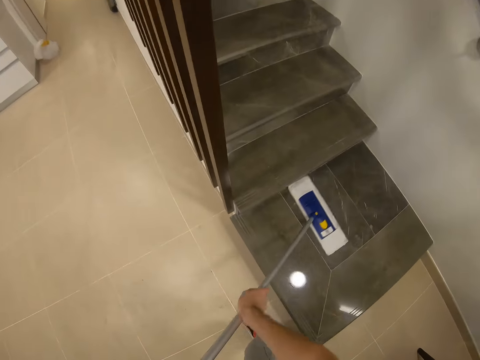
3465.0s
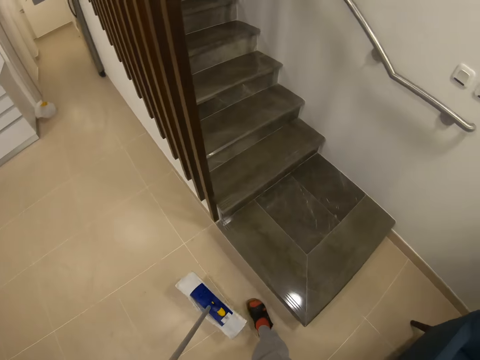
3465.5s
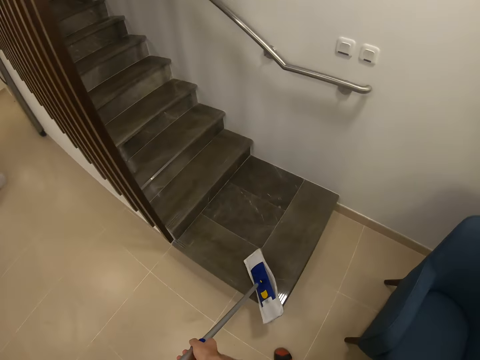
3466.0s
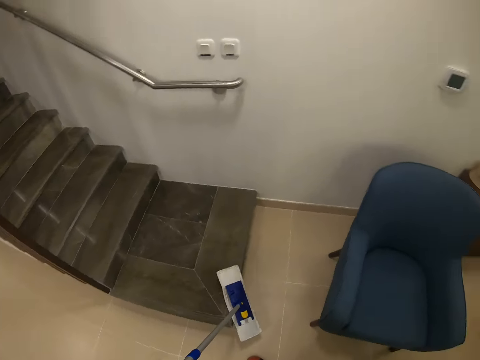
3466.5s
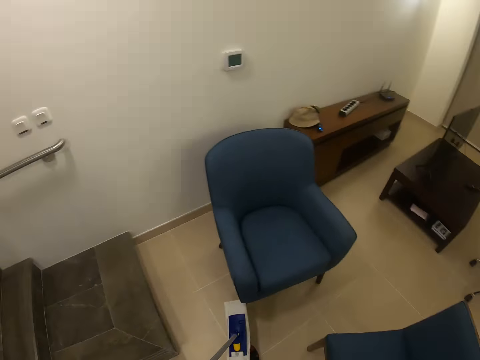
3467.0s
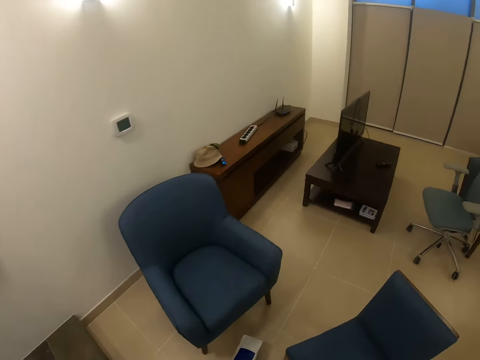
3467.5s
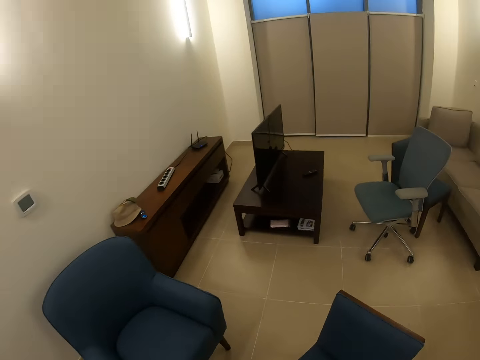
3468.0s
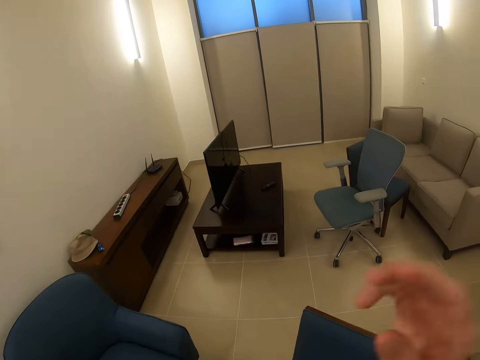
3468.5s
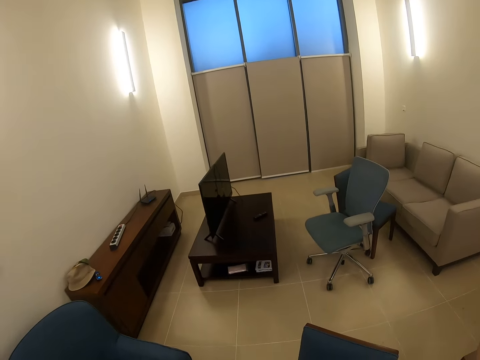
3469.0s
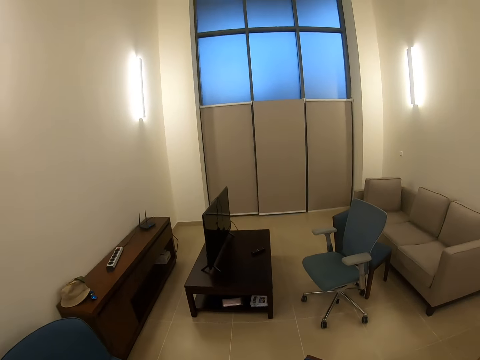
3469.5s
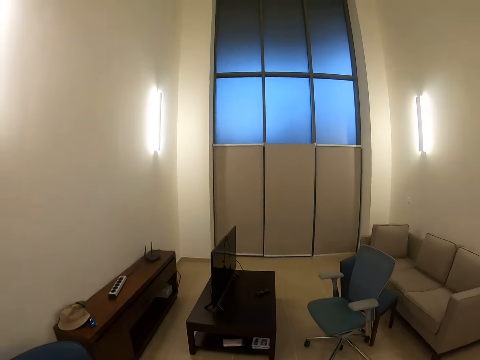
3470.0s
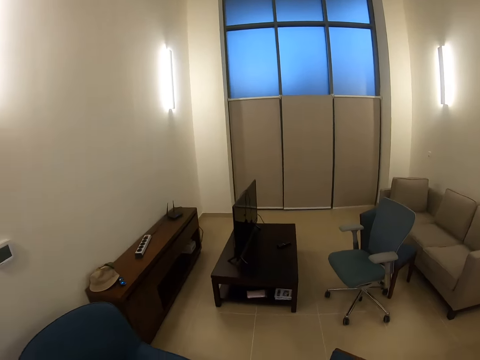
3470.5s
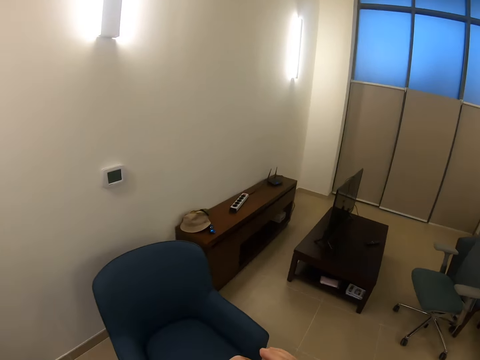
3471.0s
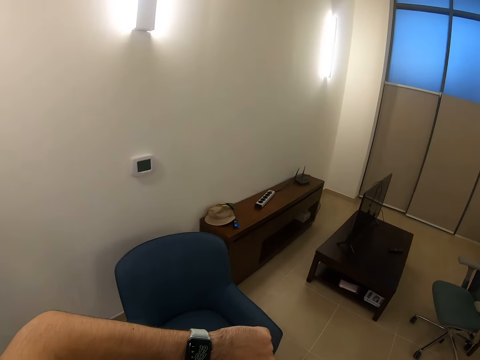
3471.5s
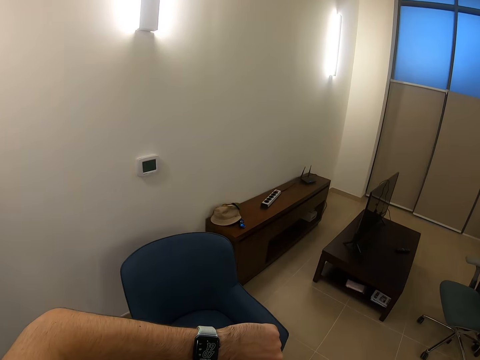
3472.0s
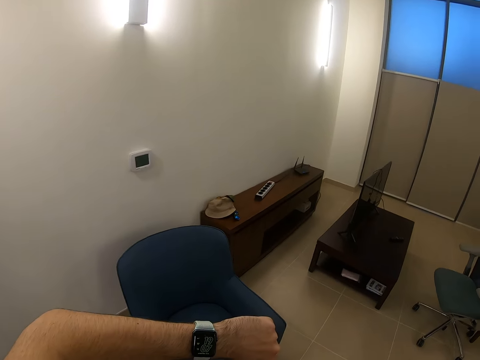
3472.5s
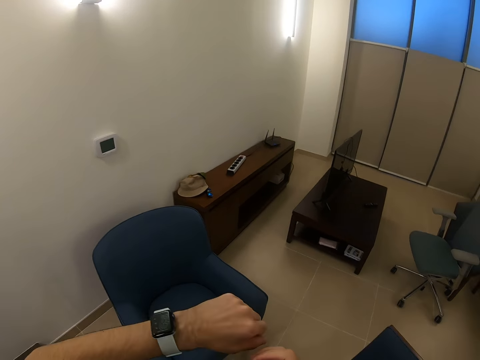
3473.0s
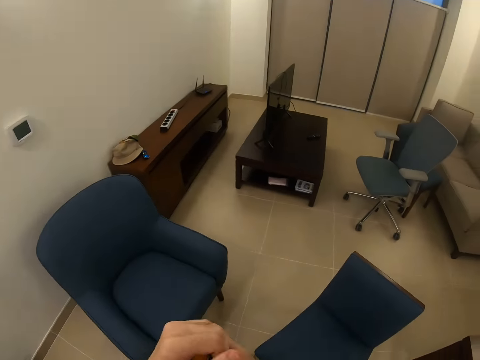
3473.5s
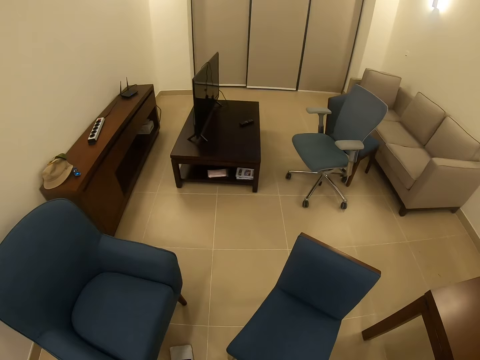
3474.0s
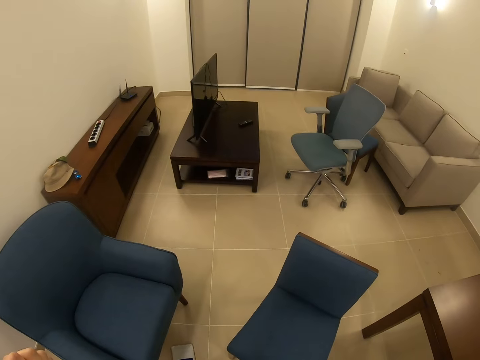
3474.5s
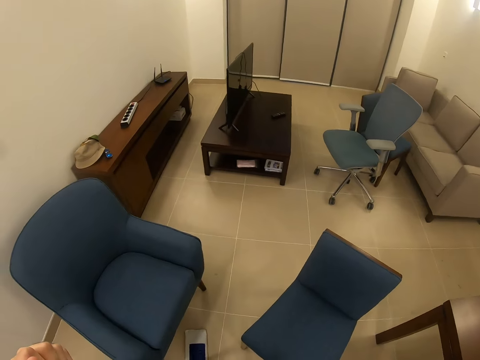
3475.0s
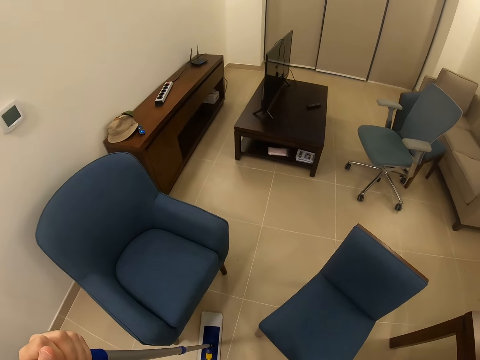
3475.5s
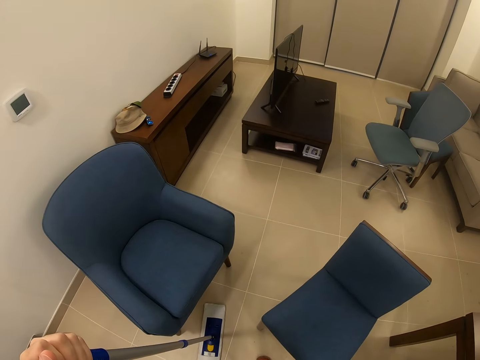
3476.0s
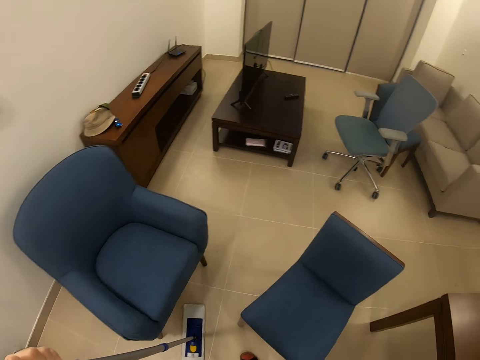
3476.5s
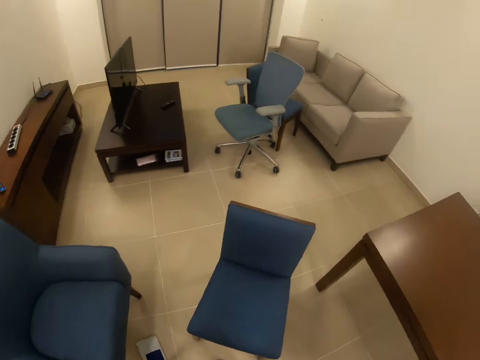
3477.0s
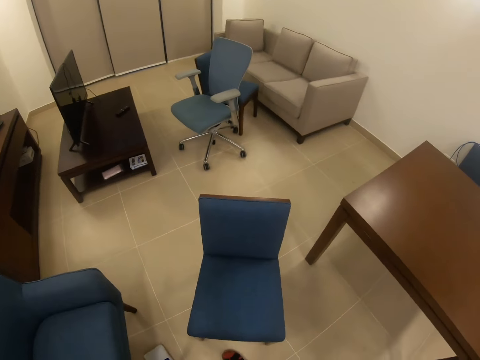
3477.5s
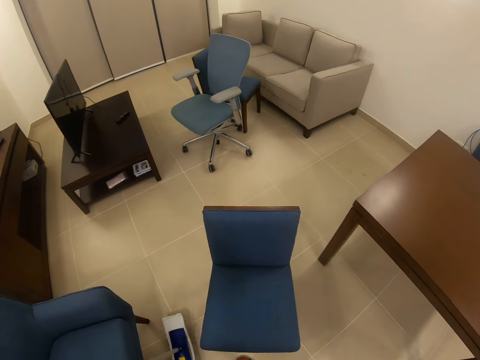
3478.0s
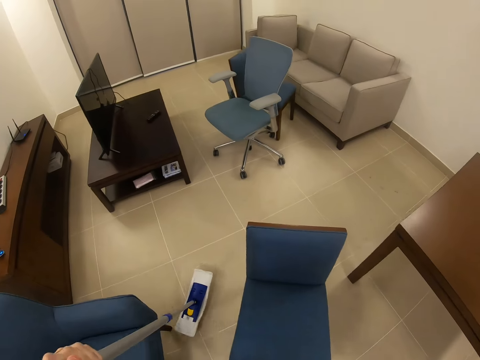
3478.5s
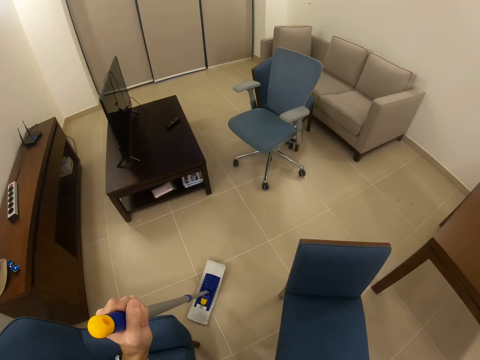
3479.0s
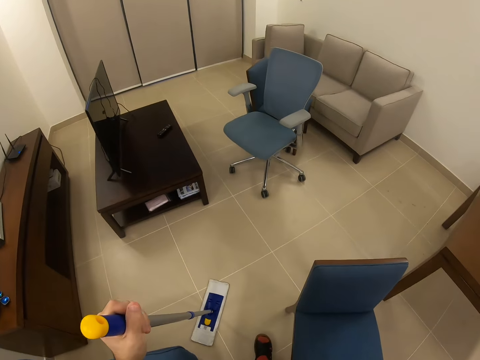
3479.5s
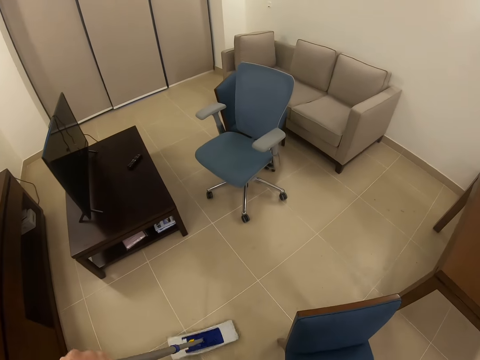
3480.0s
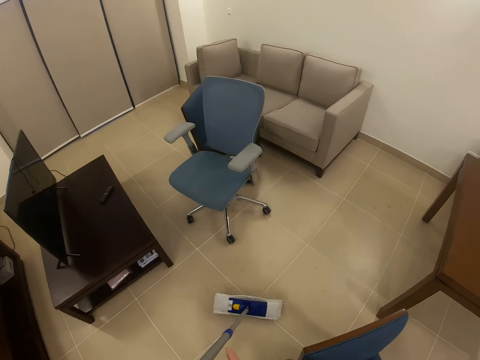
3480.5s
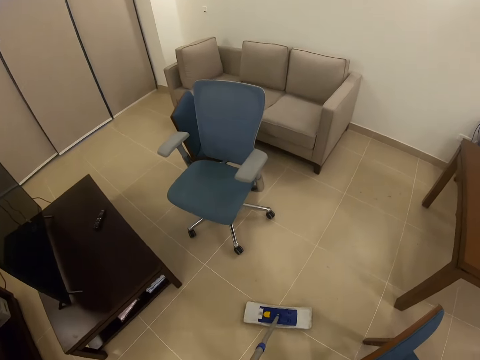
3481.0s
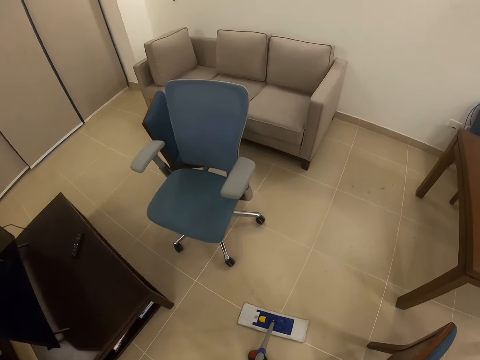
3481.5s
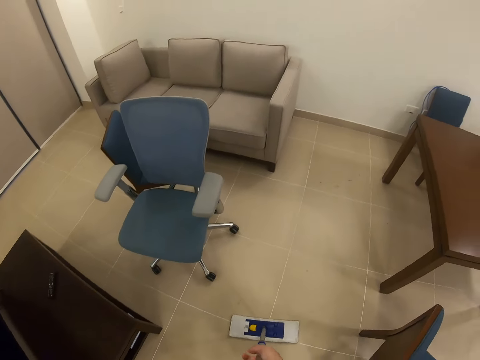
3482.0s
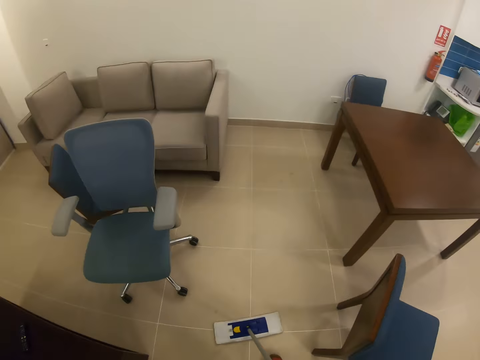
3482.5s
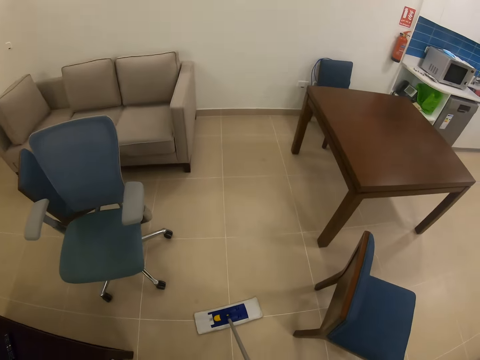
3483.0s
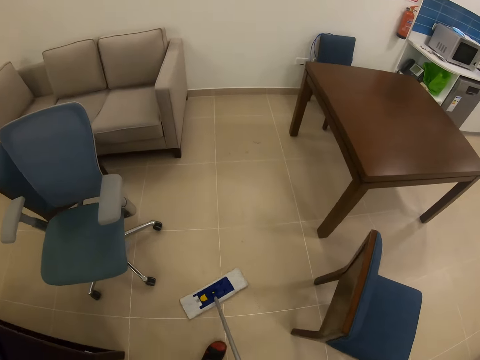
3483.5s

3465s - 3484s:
The camera wearer looks around, touches the face, and looks at the watch. They look around. They sweep the floor. They mop the floor.

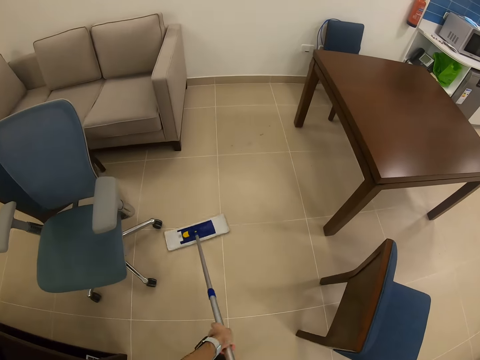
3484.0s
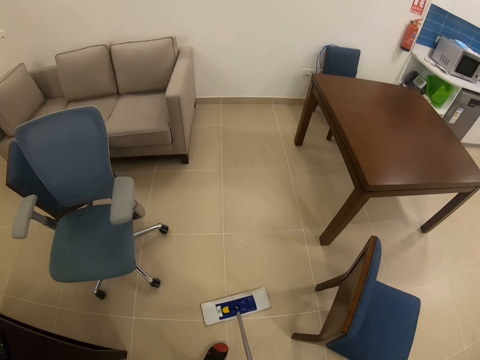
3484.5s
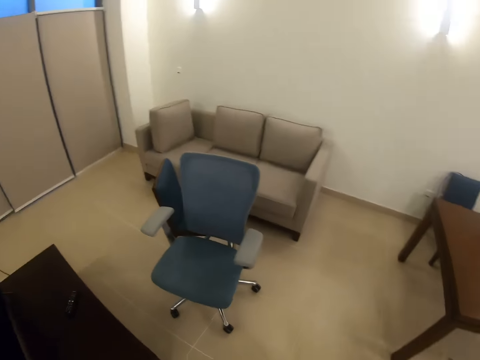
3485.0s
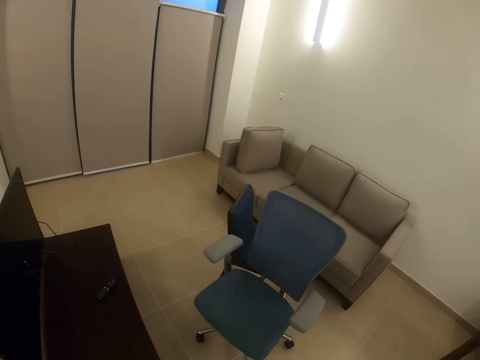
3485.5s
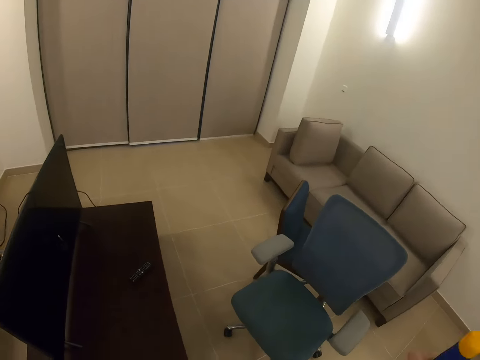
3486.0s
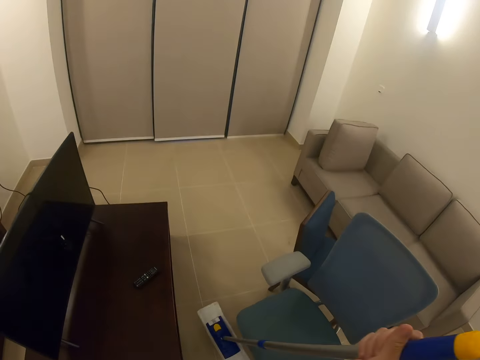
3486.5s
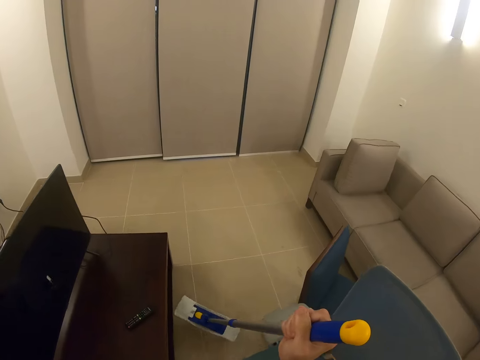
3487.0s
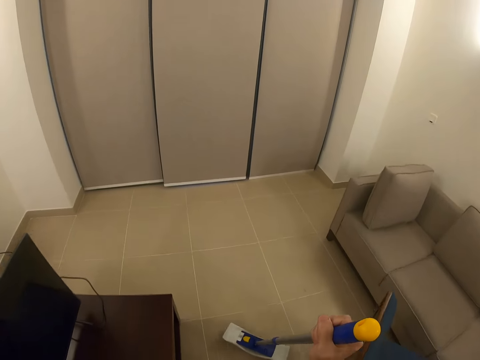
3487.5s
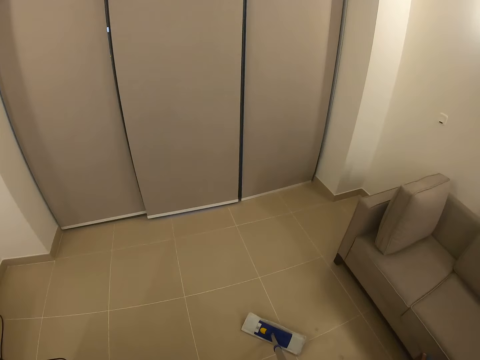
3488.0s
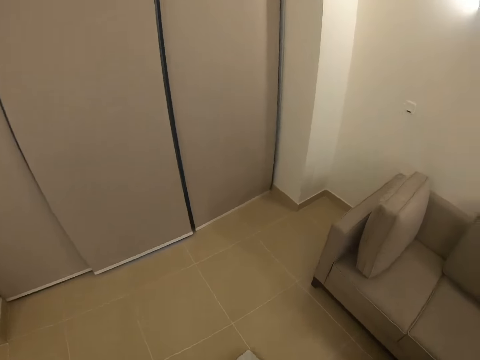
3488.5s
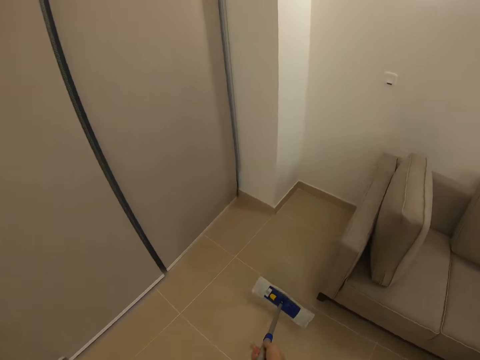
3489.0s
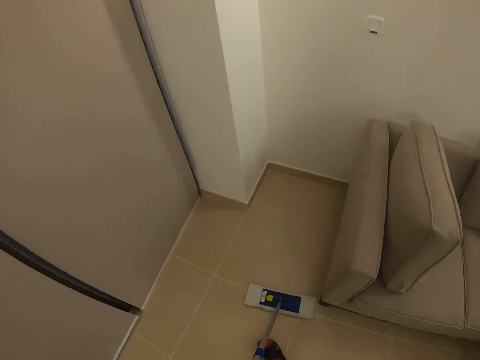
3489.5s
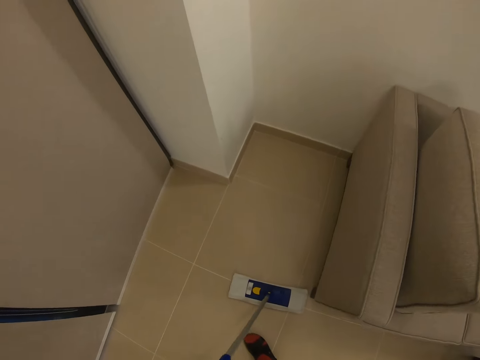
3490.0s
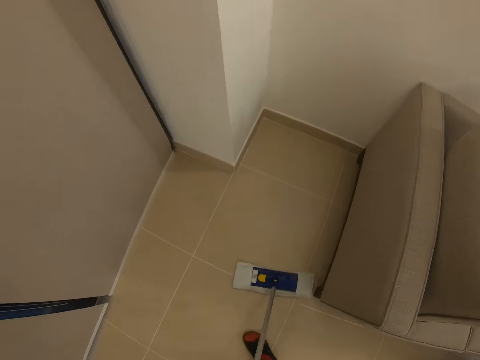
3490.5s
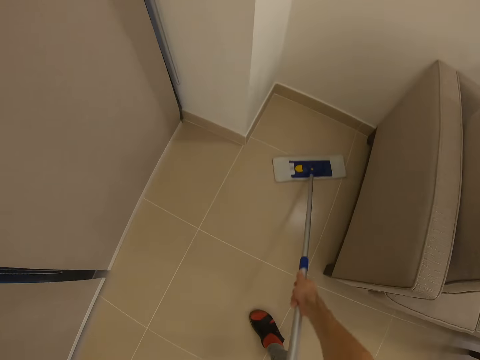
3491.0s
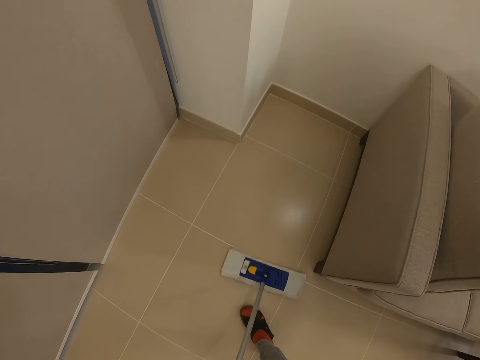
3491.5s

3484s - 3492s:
The camera wearer walks. They mop the floor.
